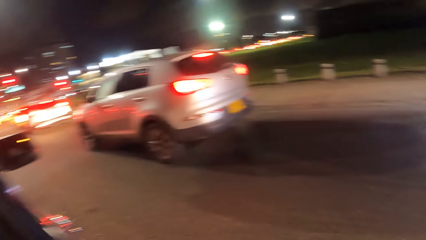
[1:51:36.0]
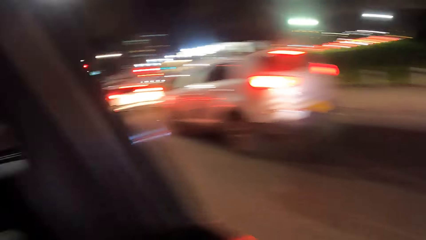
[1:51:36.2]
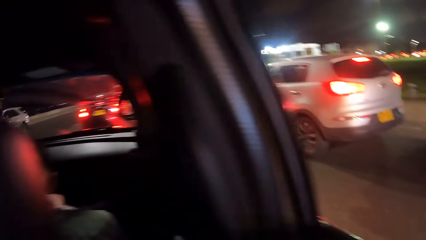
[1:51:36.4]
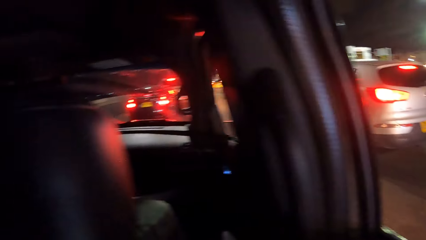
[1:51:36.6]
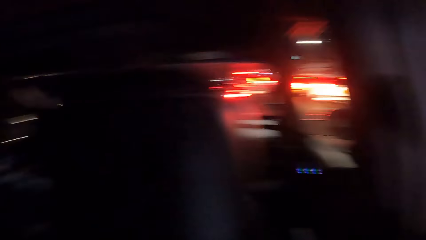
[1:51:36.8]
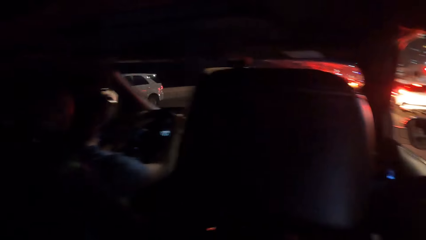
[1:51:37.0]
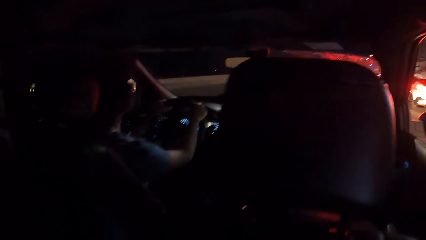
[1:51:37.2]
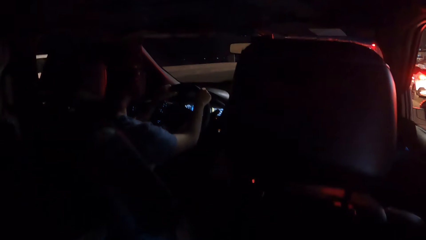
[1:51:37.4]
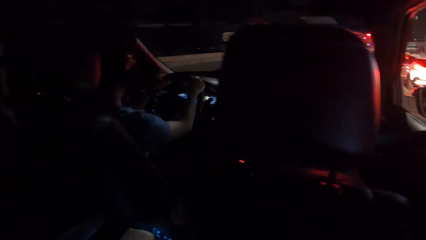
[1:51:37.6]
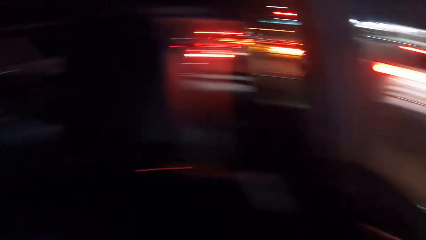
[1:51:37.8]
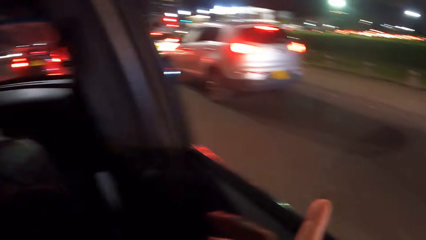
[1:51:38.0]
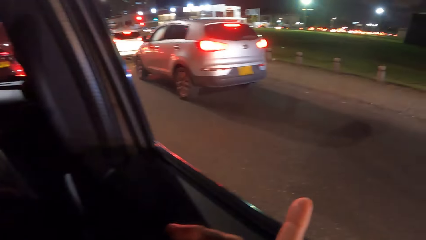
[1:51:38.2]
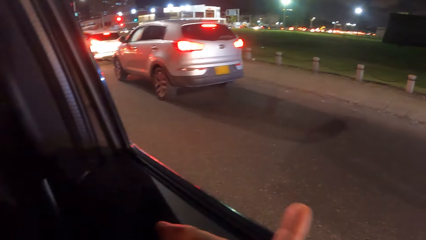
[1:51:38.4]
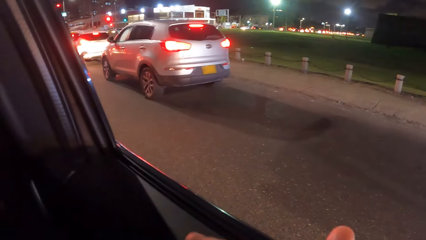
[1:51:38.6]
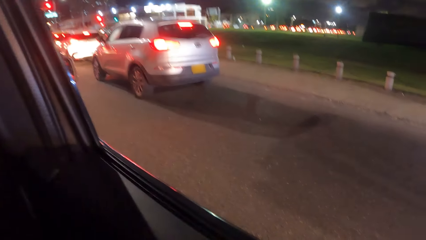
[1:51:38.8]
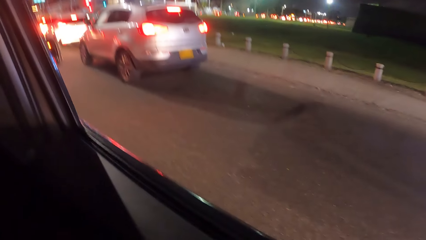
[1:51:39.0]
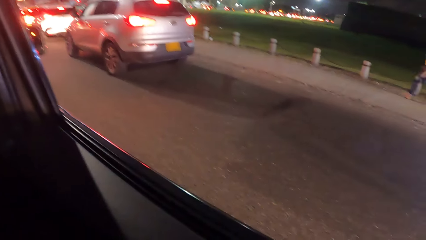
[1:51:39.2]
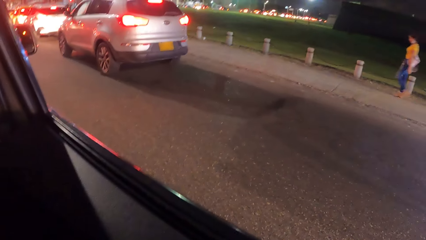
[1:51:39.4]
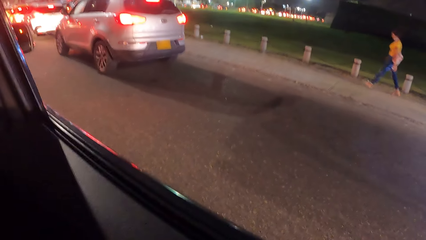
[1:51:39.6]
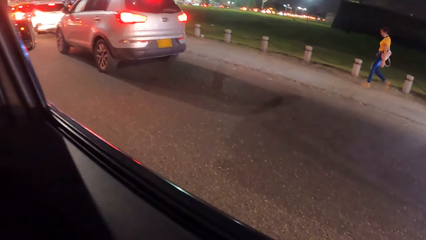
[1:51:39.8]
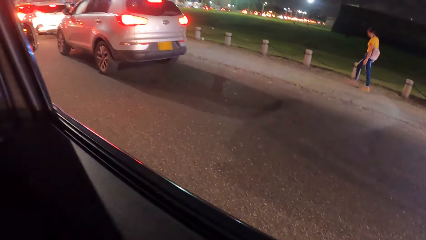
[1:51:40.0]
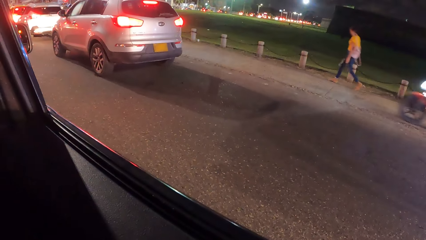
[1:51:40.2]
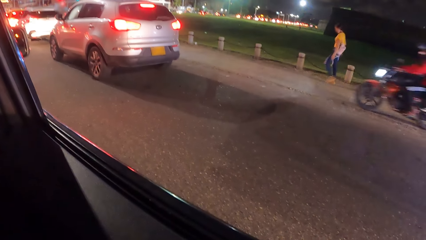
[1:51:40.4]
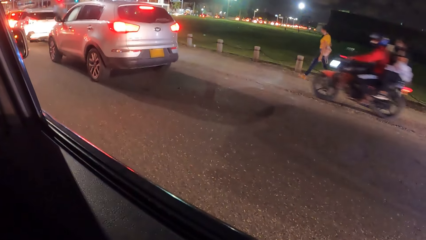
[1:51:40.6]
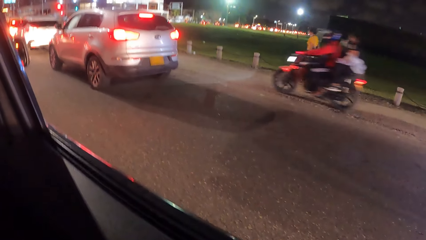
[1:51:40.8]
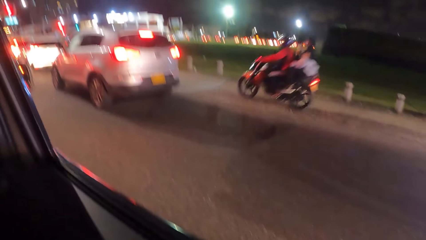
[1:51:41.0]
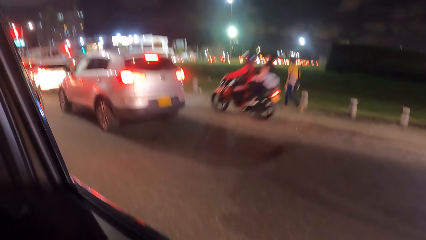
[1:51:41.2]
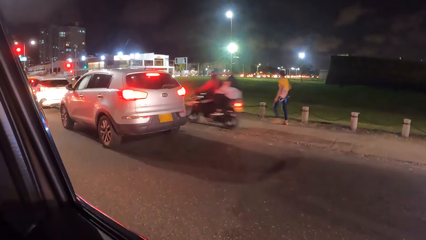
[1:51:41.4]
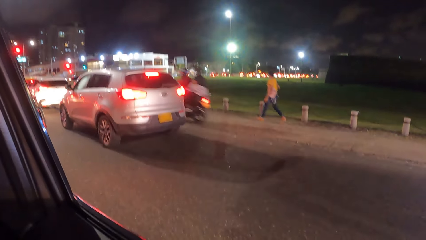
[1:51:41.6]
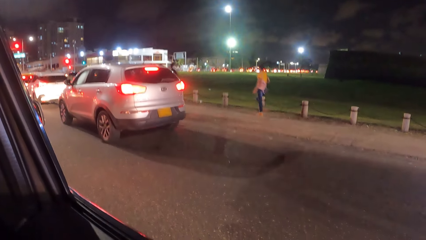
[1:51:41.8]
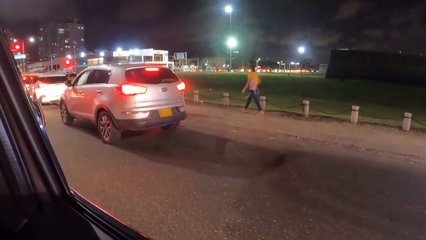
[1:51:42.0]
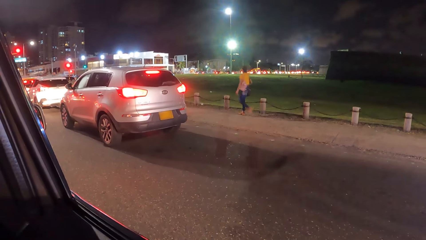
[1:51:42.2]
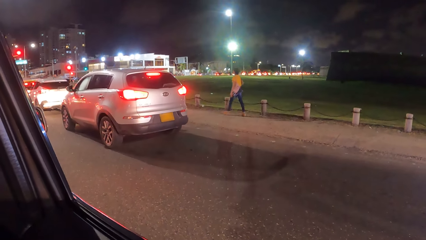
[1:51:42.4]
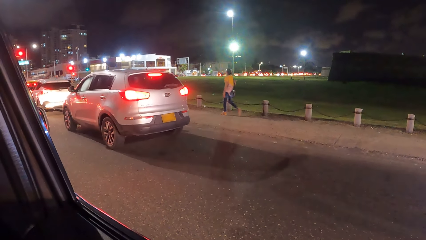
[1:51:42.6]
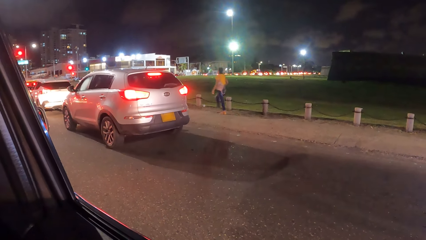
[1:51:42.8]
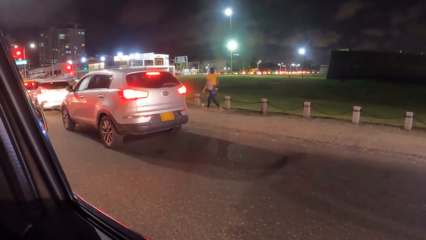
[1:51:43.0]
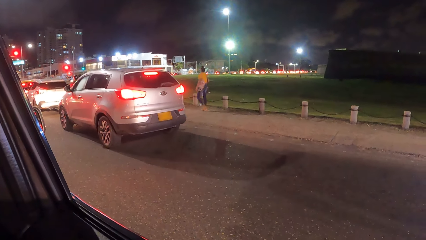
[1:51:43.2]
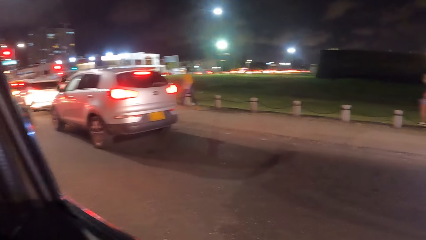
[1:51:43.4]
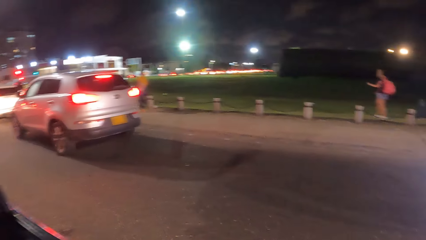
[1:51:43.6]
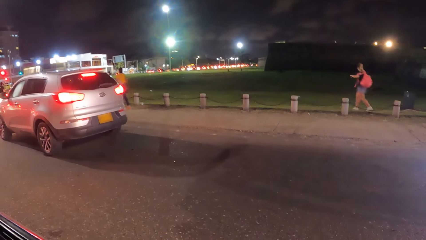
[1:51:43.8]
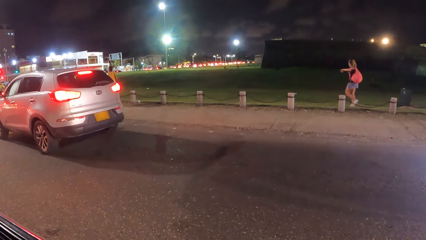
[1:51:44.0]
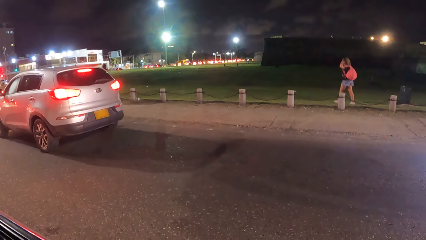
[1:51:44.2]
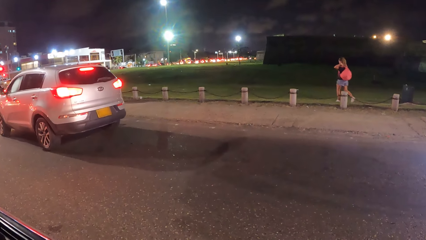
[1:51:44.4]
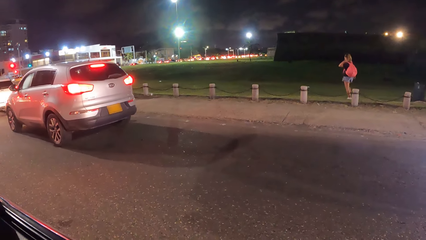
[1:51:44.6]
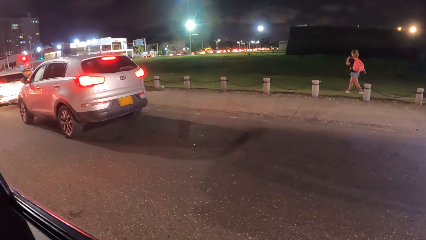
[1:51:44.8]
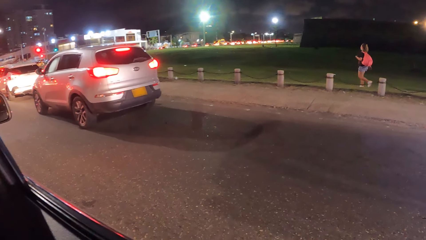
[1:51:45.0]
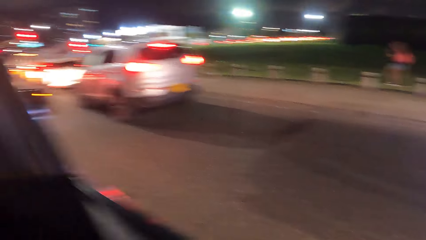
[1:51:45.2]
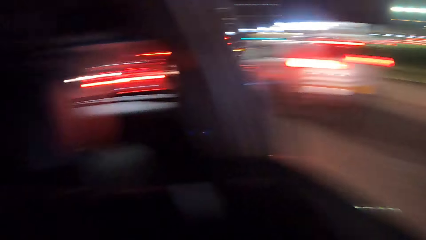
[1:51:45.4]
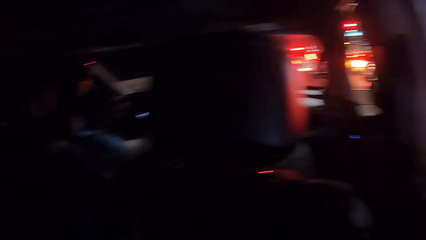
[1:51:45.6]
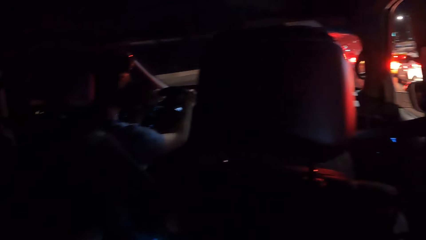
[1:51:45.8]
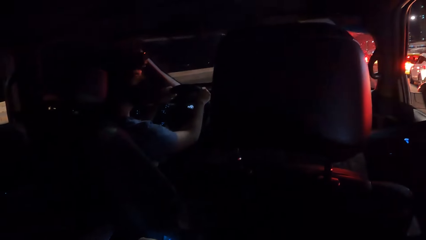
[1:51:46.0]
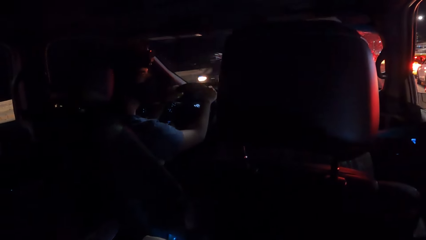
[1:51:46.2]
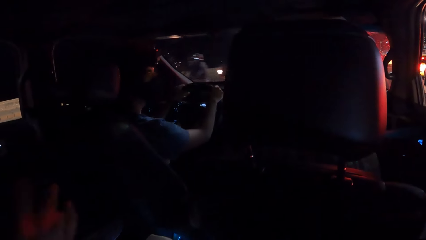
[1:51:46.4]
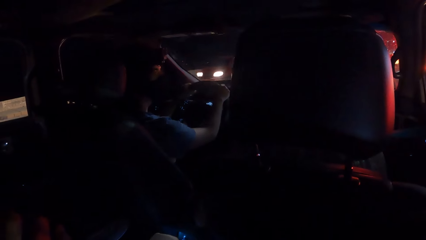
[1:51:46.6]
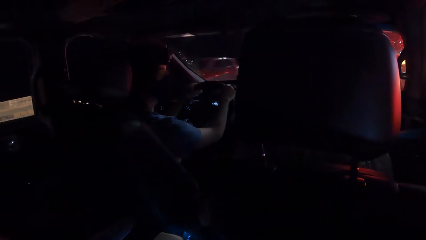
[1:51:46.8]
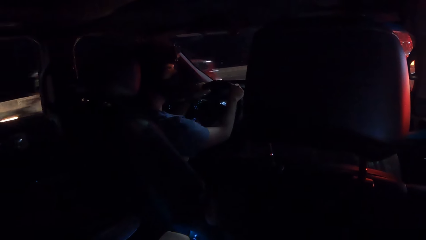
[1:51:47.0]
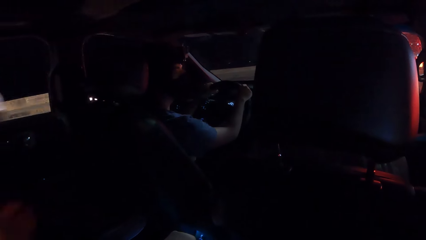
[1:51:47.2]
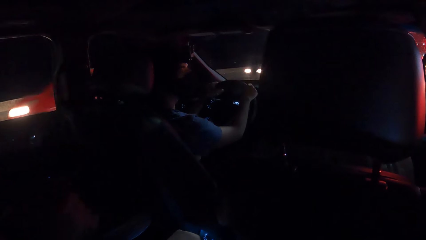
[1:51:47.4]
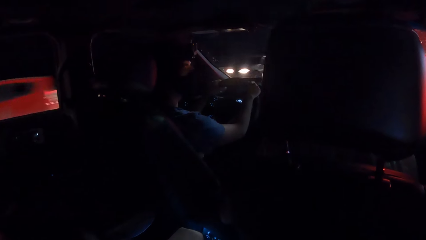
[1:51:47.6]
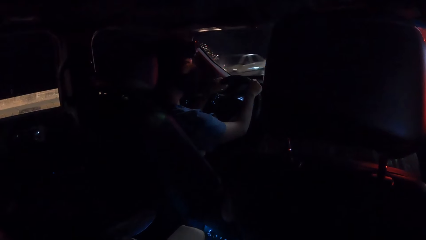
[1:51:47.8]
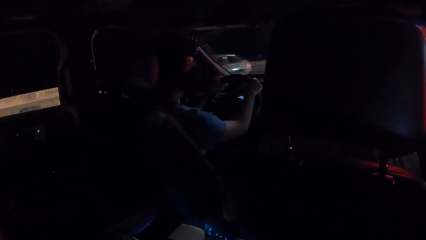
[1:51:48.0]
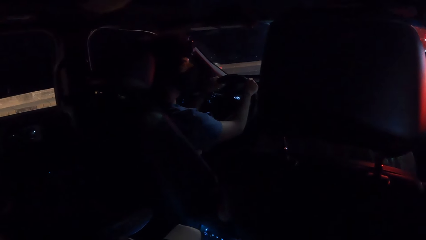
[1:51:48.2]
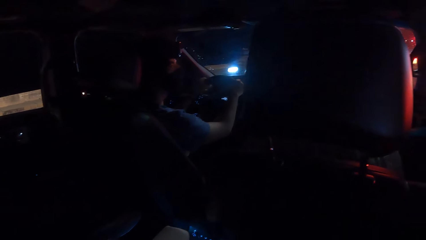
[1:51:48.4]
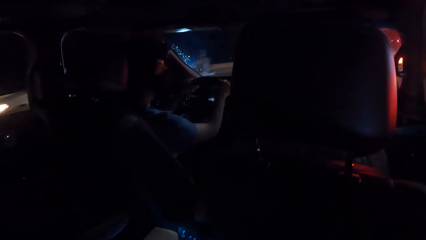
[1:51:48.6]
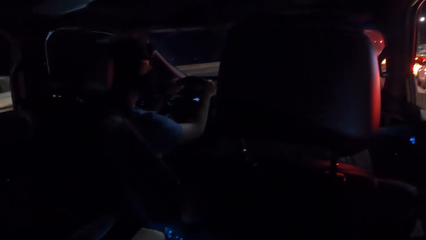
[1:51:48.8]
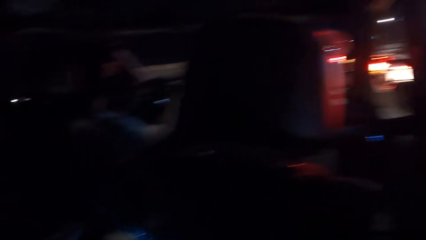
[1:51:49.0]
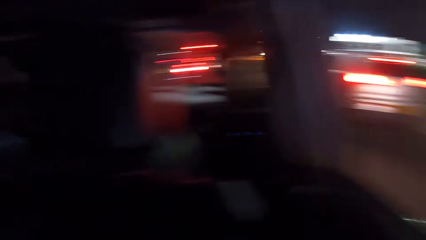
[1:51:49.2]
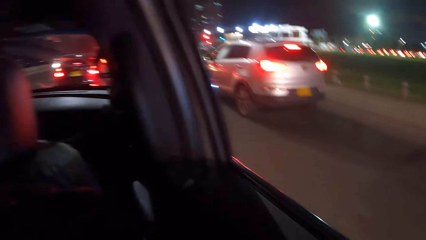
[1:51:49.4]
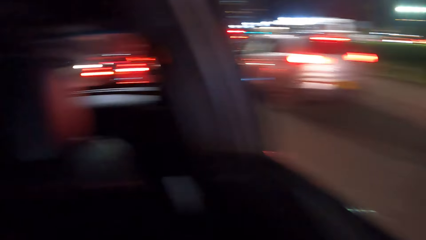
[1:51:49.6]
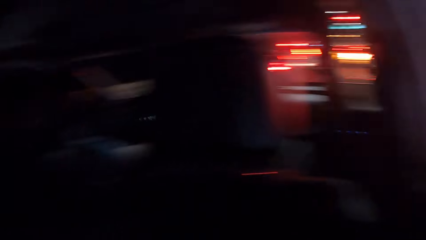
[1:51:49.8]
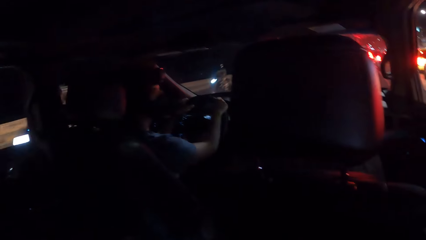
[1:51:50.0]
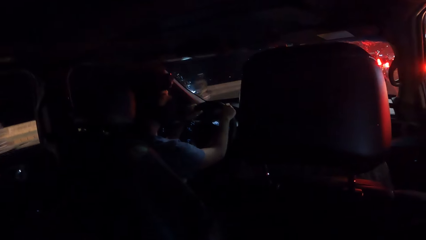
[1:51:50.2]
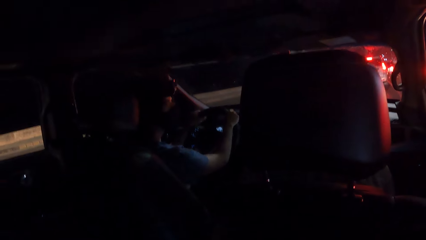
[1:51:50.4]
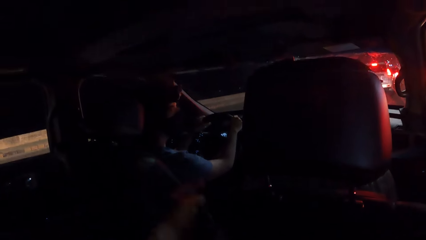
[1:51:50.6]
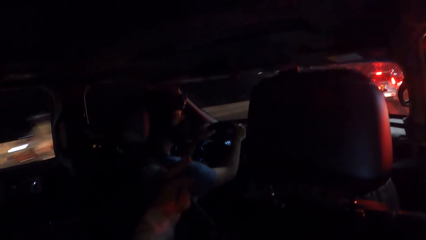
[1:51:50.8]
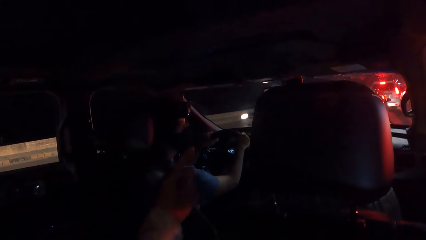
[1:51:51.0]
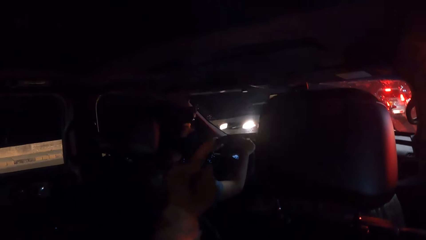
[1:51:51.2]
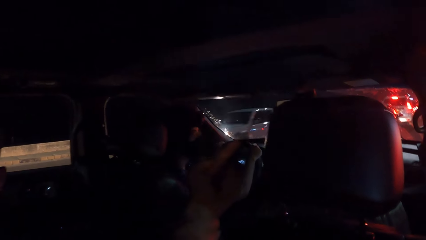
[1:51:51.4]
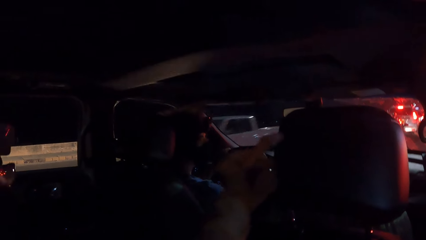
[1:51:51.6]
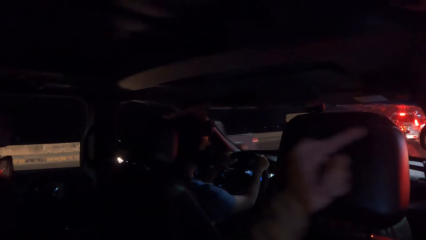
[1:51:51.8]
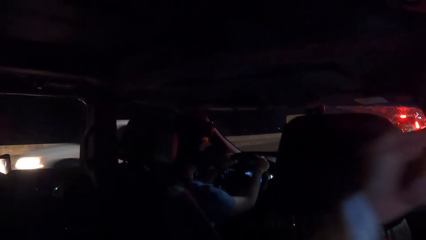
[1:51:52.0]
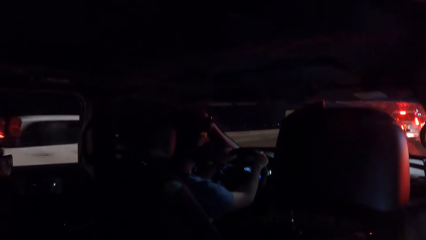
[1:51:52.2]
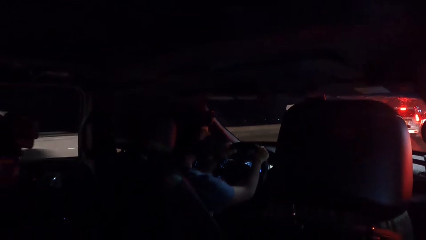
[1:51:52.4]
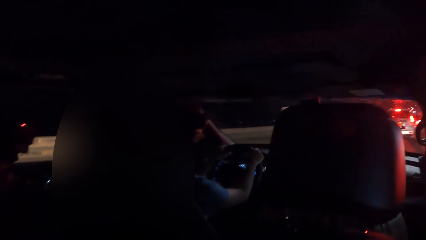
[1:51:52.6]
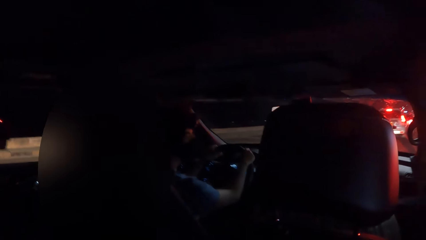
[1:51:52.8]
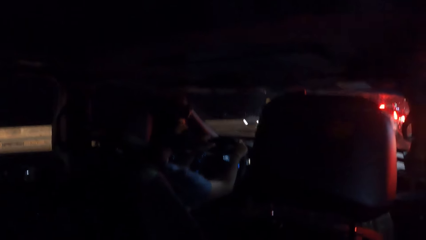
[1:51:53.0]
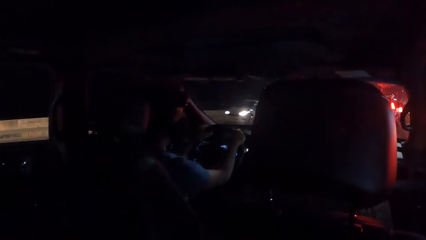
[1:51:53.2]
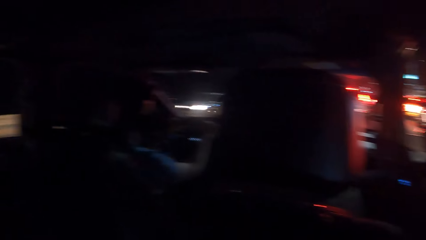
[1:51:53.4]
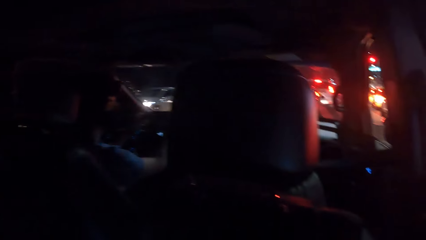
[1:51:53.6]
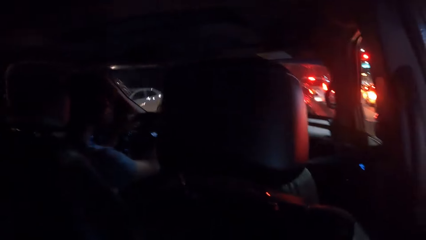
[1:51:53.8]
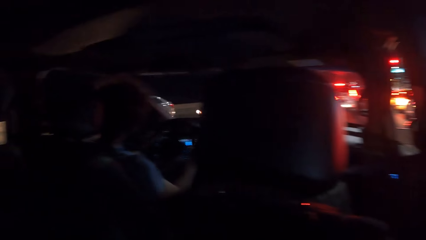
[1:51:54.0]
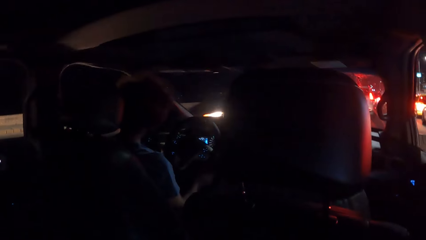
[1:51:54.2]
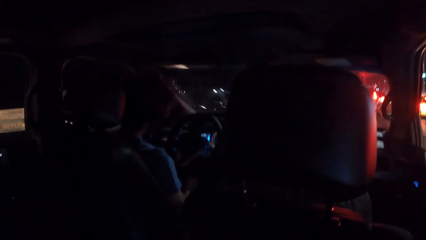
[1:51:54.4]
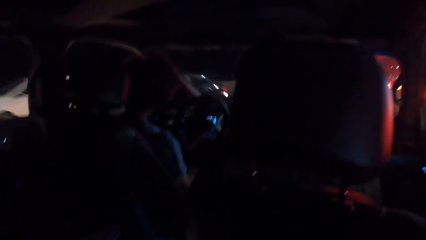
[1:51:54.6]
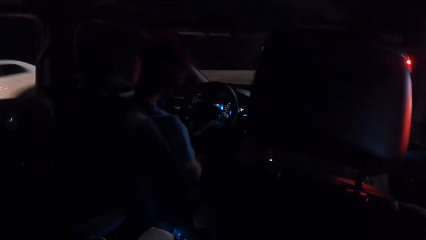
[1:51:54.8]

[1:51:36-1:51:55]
The camera wearer looks inside the car. A person drives the car. The camera wearer moves the right hand. The person drives the car. A lady walks along the road. The person stops the car. Another lady walks along the road. The camera wearer looks around. They make gestures by hand and move the left hand.
